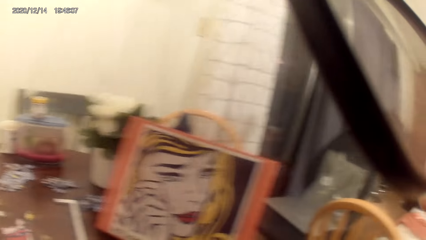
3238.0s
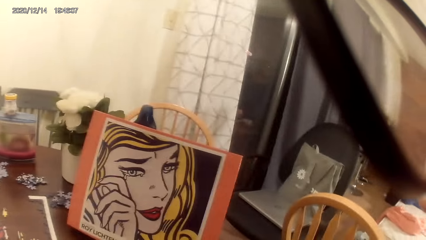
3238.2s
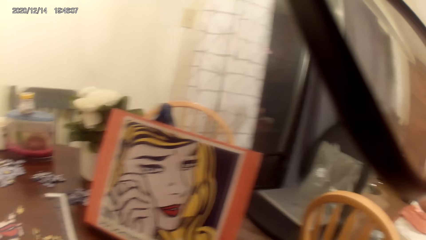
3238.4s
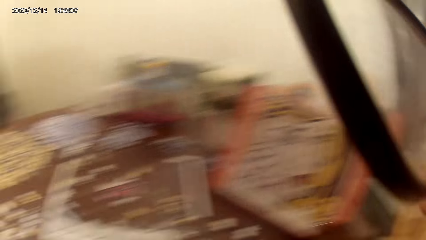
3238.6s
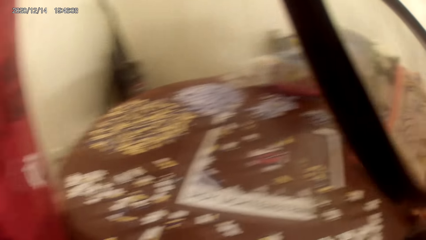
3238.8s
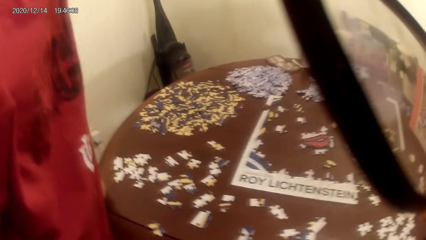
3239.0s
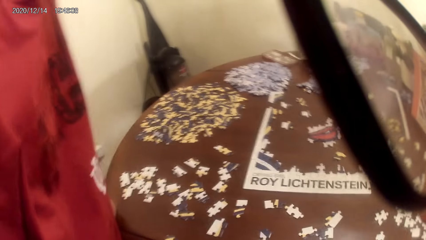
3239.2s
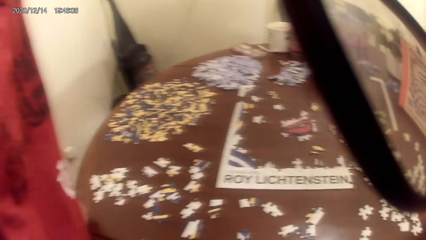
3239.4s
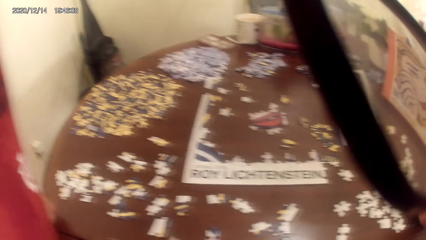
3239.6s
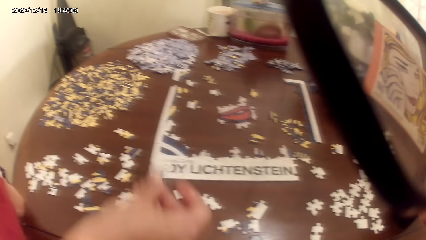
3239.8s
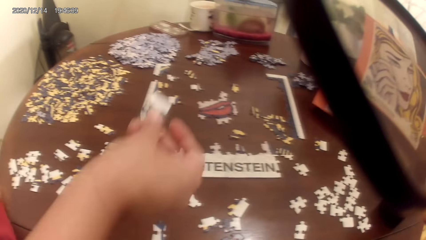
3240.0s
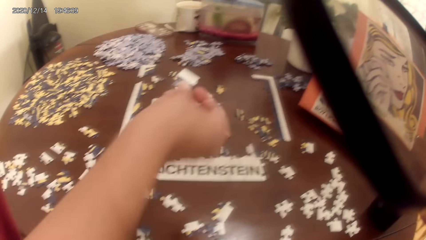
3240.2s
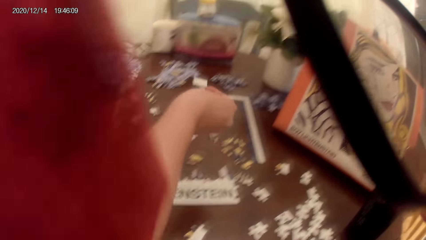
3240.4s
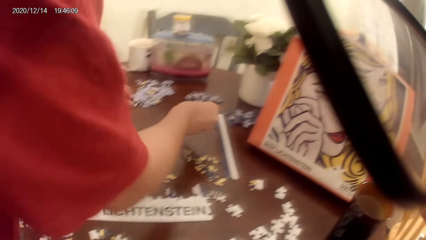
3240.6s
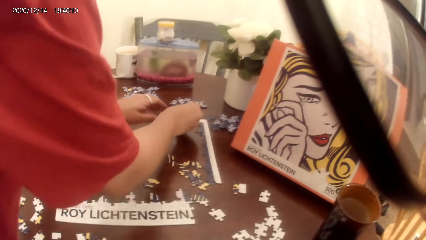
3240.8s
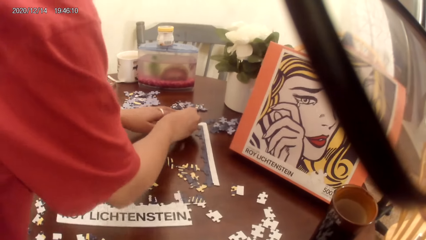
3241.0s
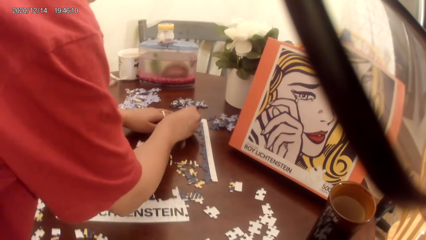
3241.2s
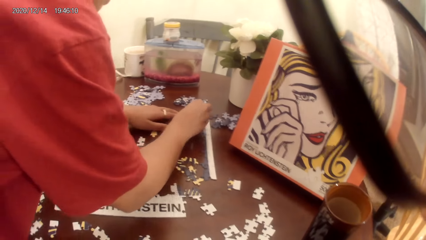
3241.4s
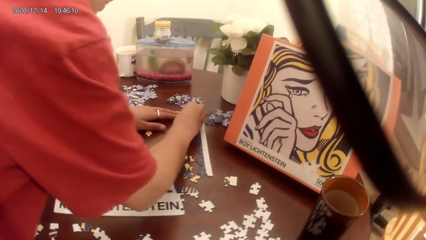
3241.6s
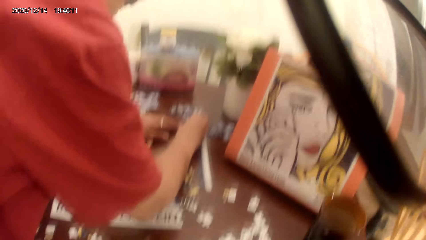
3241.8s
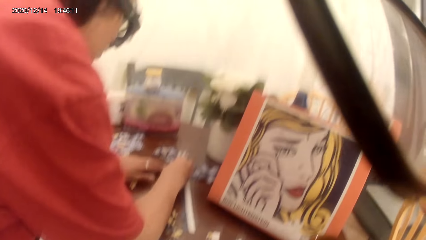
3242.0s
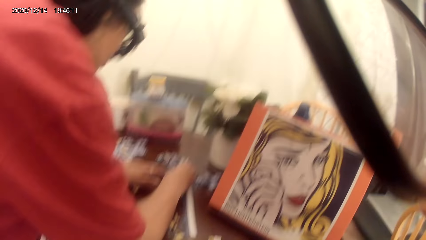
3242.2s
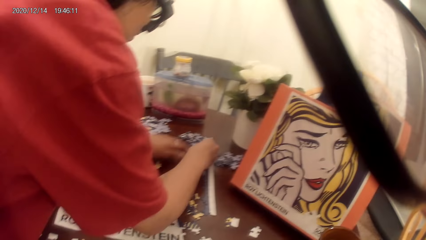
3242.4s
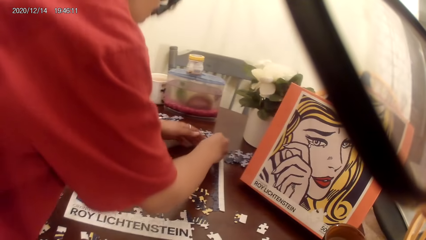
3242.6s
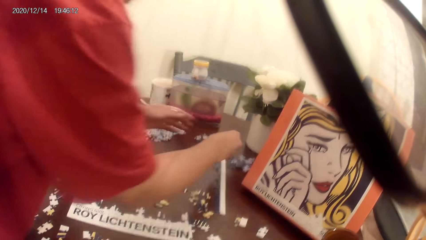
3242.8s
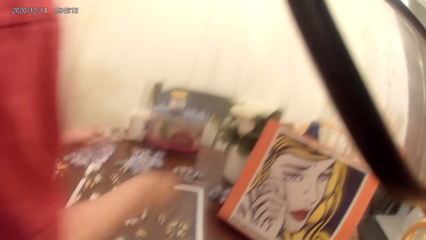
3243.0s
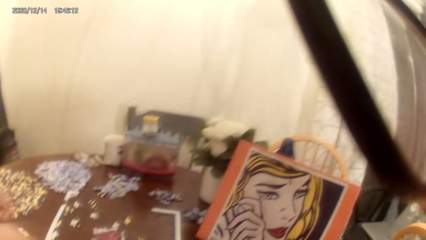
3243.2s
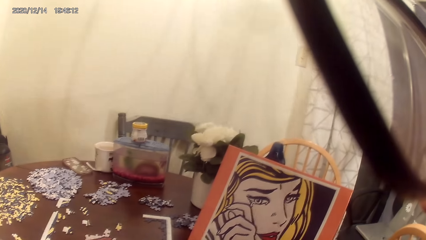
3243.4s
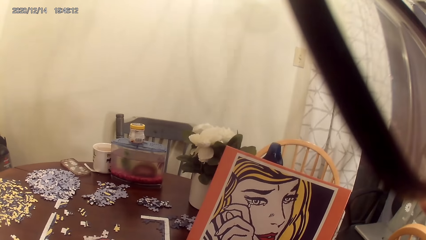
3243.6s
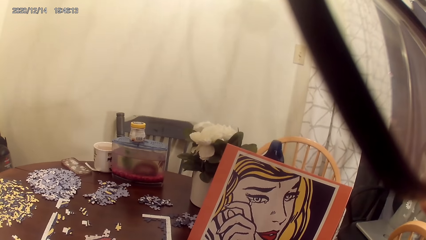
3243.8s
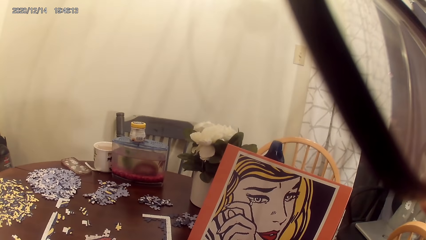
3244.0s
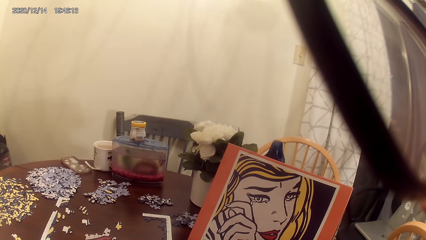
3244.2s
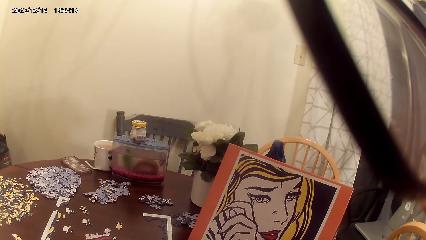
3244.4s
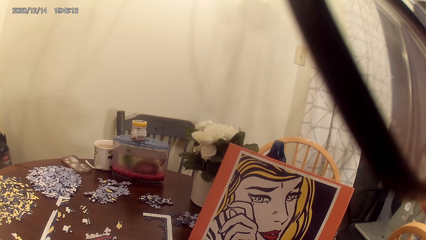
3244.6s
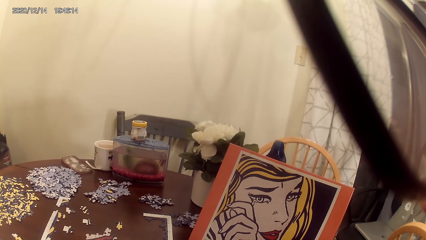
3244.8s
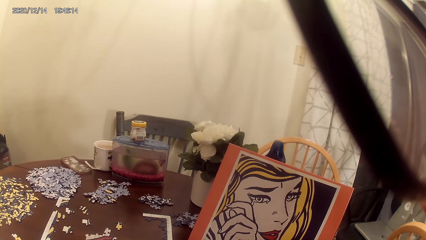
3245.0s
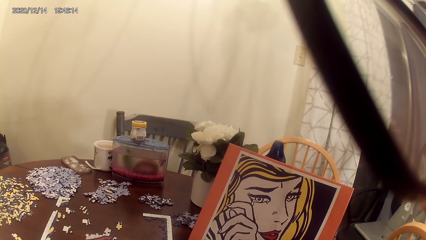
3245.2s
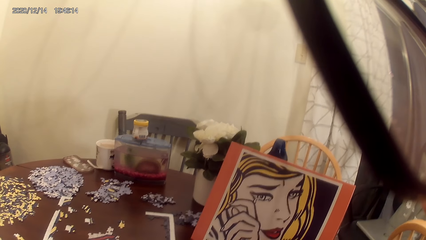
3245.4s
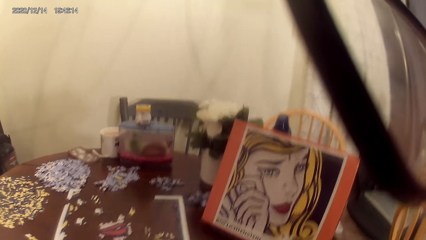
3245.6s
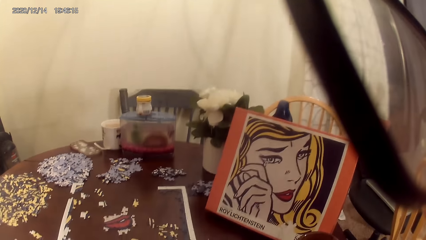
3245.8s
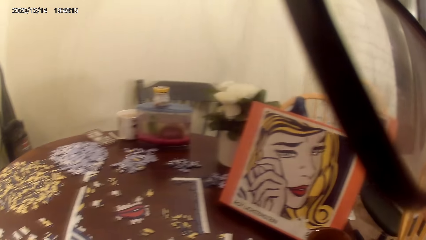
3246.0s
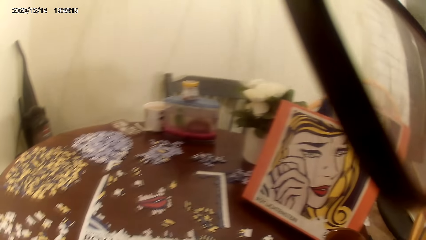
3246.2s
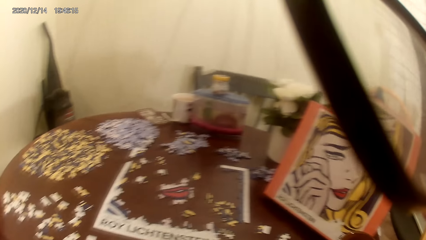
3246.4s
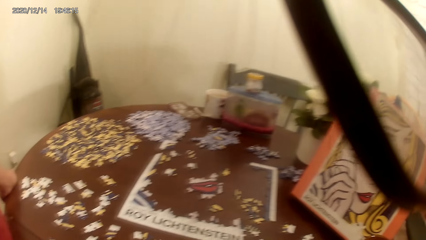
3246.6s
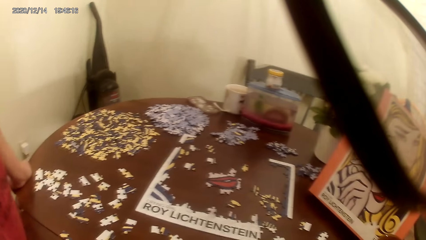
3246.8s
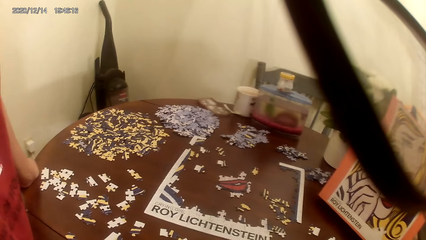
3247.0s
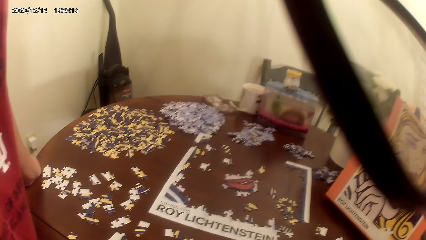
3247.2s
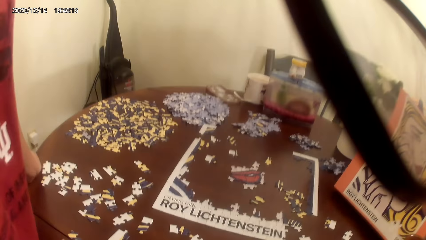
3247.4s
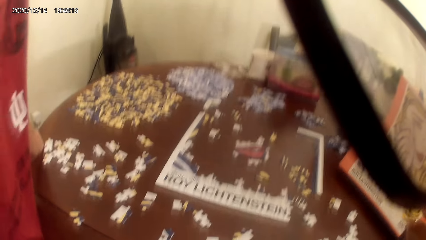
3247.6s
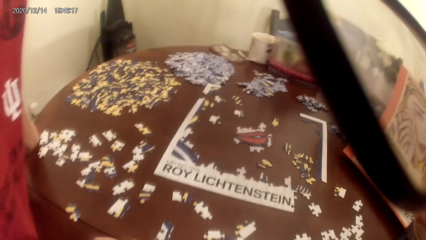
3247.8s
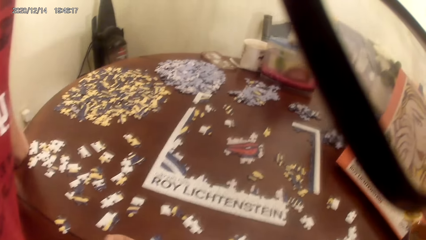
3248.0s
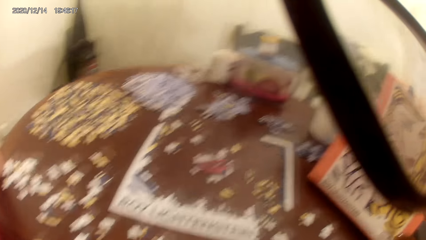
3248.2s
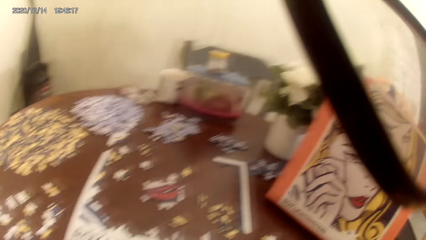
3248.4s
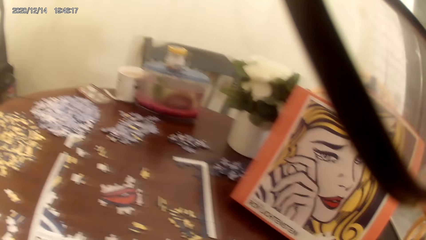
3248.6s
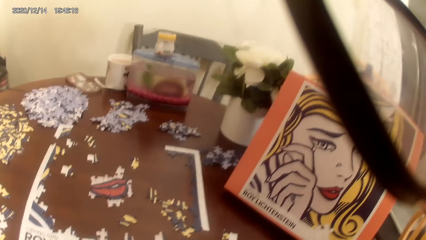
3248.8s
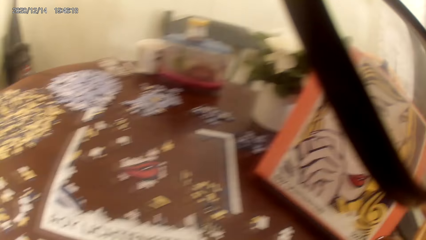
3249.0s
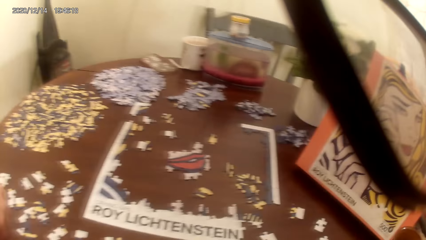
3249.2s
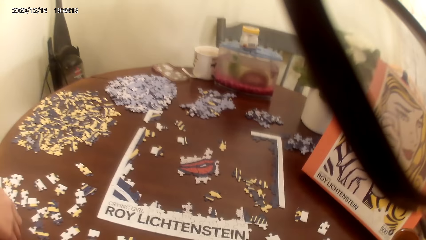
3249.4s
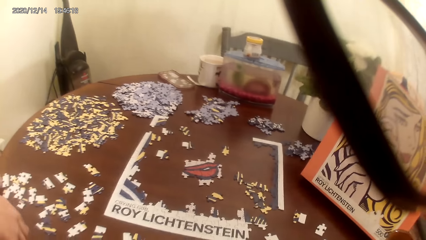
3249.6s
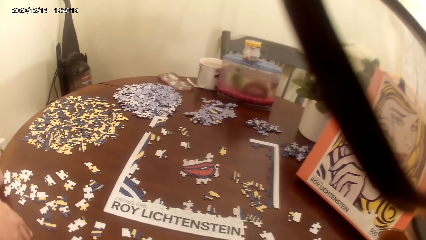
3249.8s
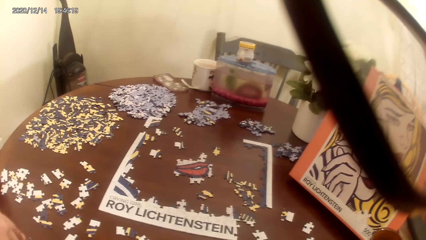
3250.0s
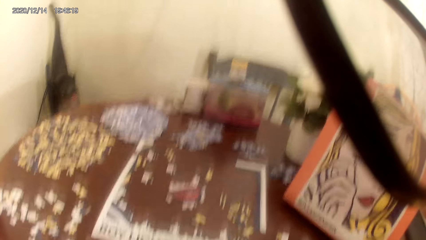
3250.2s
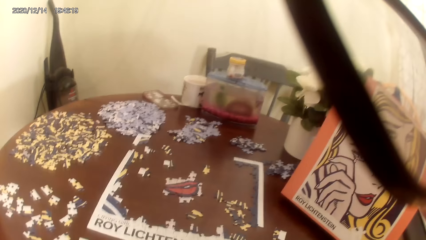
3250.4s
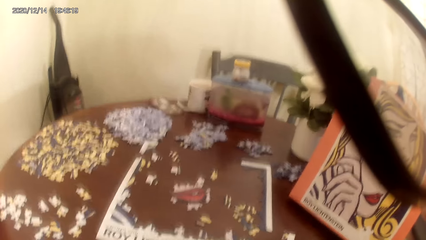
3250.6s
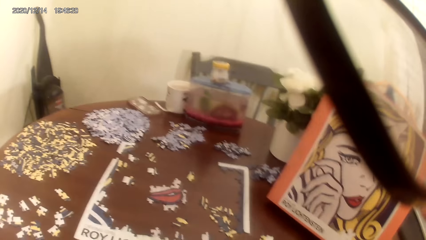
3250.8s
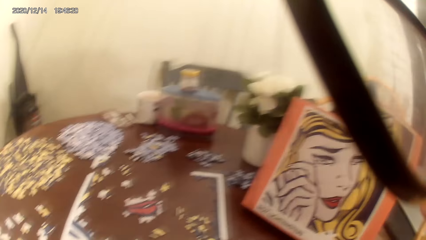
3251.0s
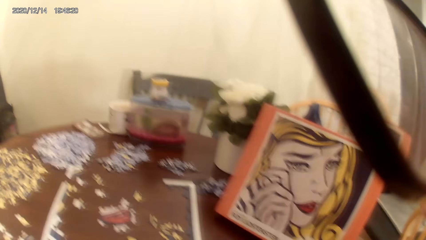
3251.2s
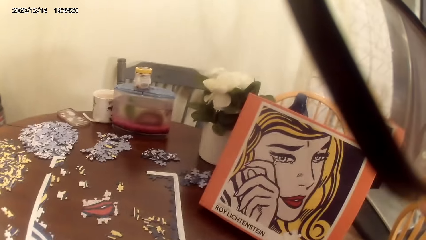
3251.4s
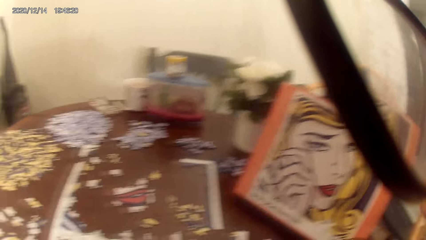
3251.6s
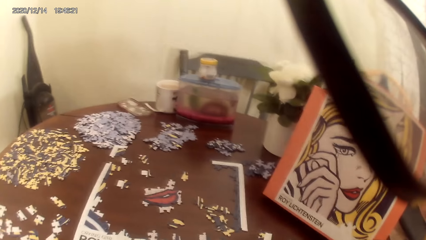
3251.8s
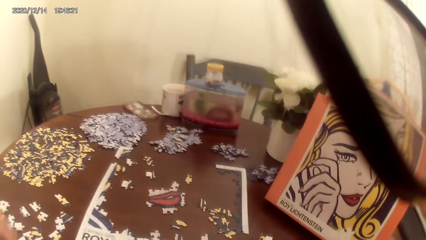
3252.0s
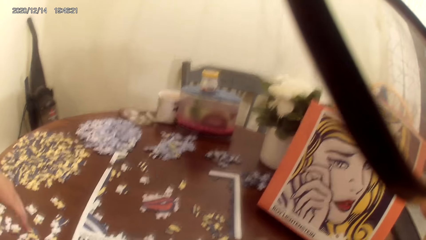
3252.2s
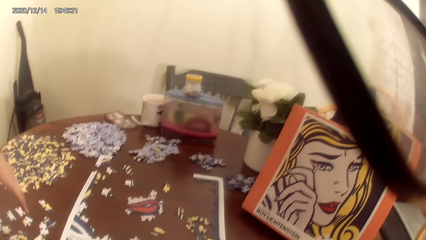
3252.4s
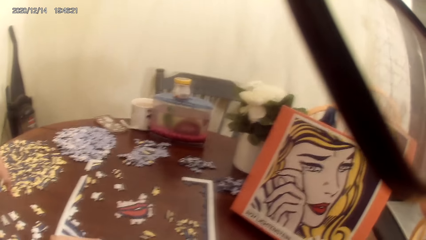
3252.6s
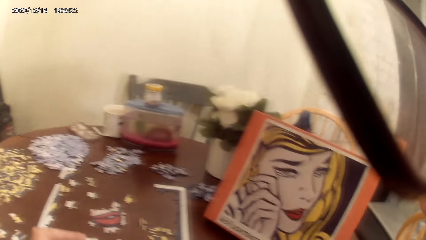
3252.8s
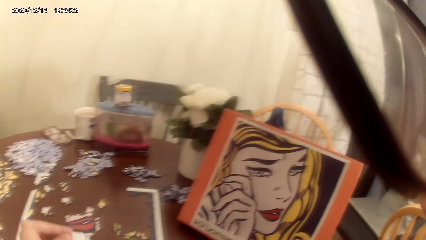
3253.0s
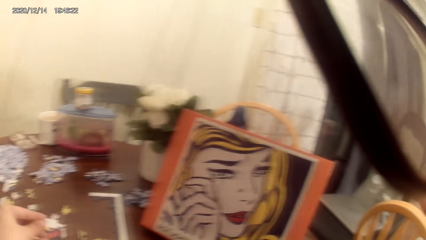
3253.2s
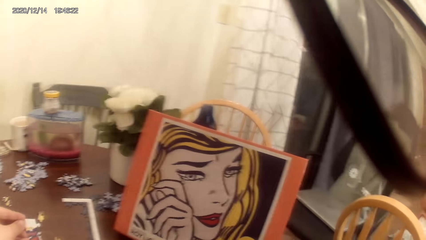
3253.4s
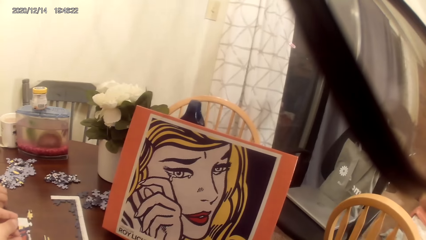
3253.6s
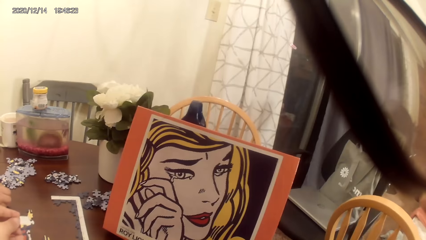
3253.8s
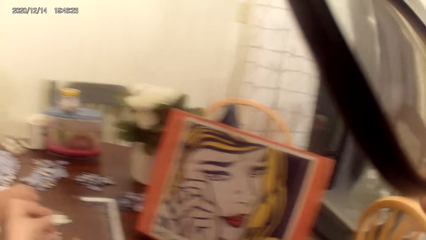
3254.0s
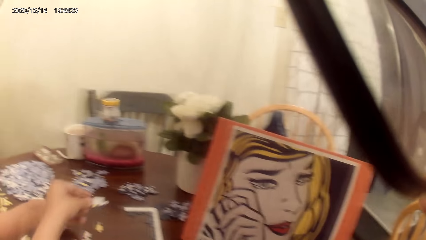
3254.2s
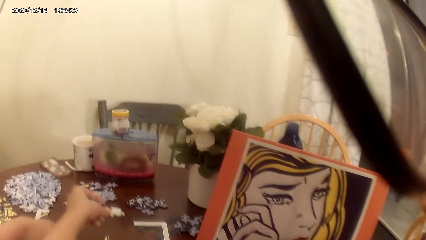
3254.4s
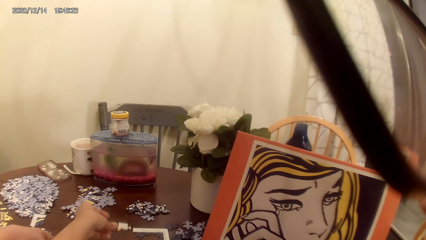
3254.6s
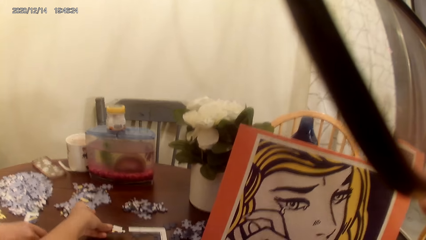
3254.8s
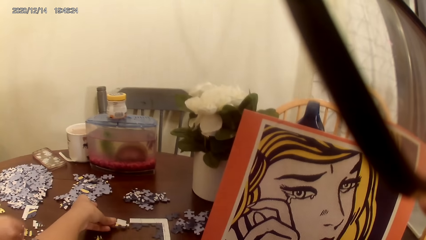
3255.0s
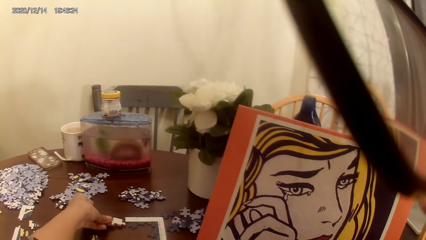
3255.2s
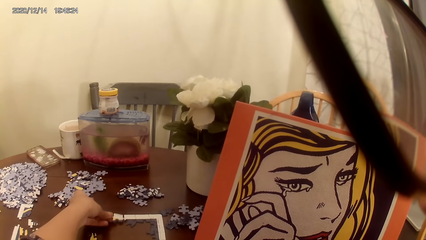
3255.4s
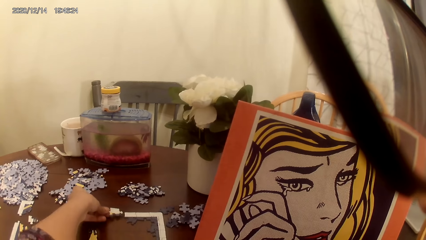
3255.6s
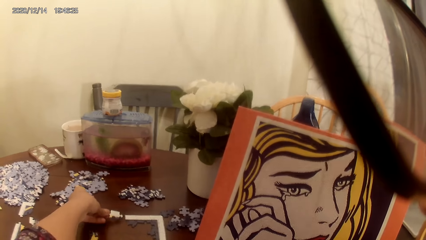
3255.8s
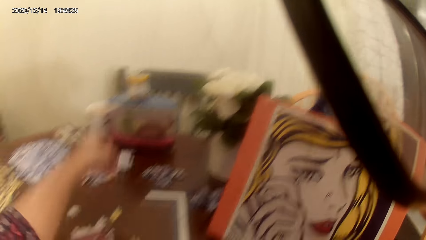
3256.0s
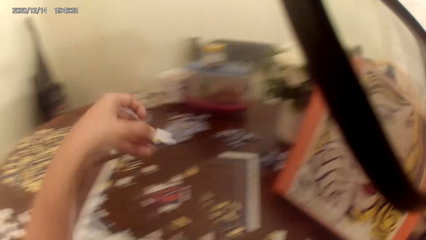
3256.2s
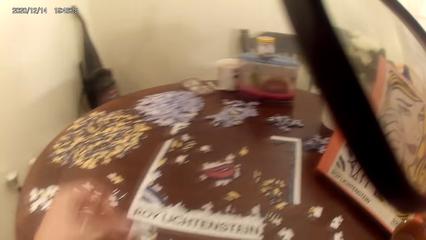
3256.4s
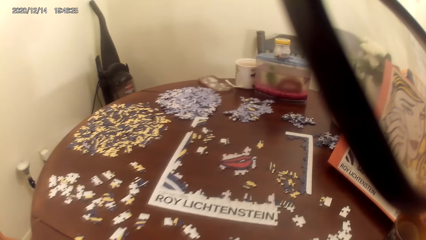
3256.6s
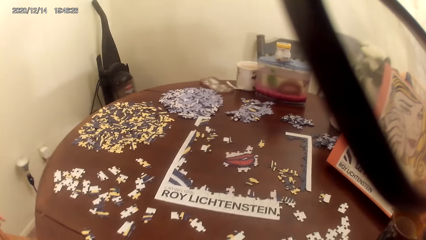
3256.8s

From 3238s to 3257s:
A lady plays the jigsaw puzzle. The lady moves. The camera wearer looks around. They talk with the lady and look around. The lady talks and laughs. The camera wearer plays the jigsaw puzzle and talks with the lady. They play the jigsaw puzzle again. They pick up a puzzle piece.
